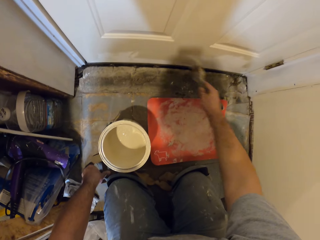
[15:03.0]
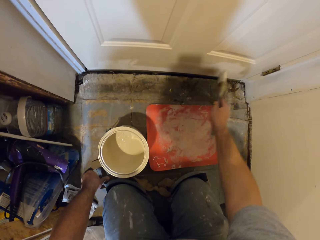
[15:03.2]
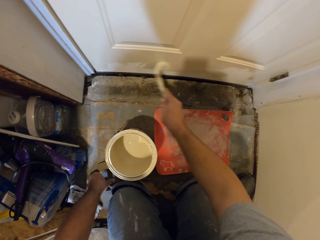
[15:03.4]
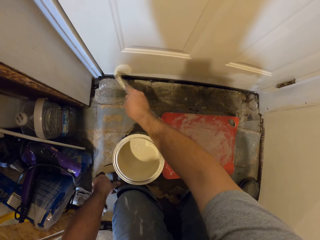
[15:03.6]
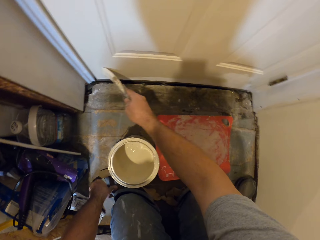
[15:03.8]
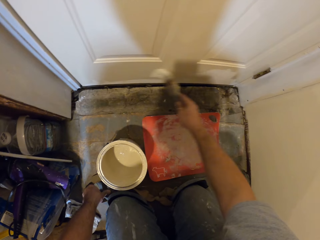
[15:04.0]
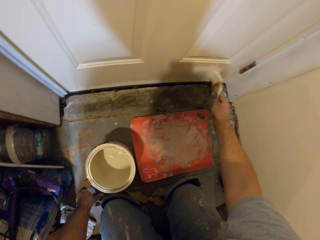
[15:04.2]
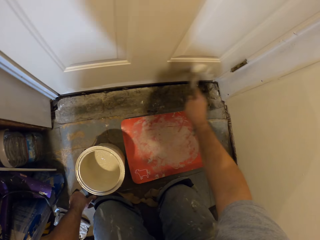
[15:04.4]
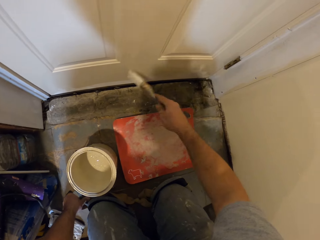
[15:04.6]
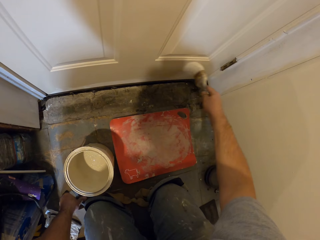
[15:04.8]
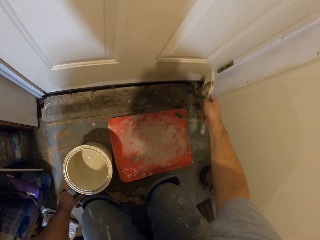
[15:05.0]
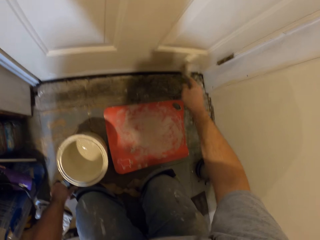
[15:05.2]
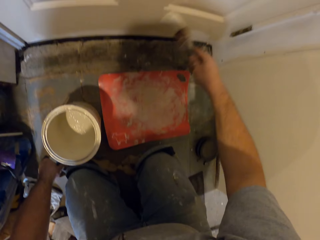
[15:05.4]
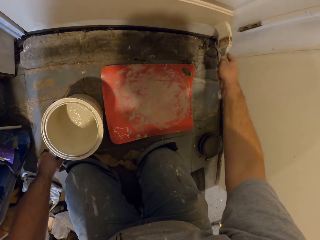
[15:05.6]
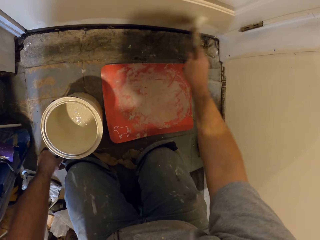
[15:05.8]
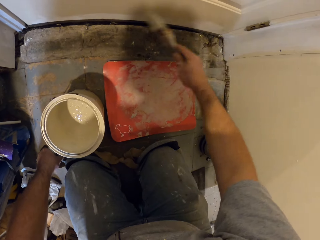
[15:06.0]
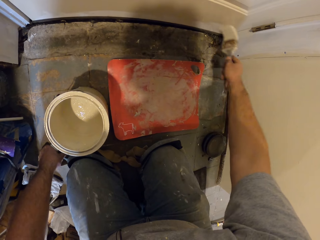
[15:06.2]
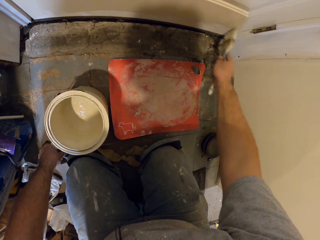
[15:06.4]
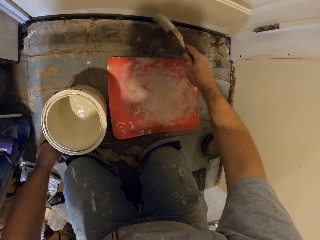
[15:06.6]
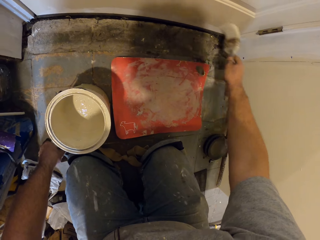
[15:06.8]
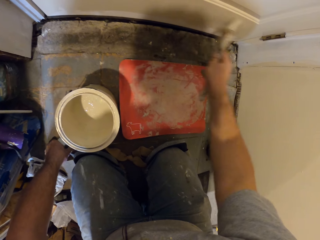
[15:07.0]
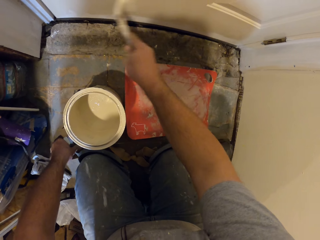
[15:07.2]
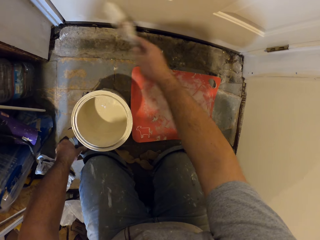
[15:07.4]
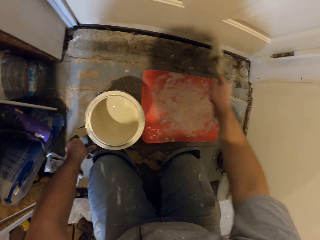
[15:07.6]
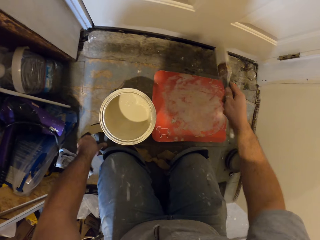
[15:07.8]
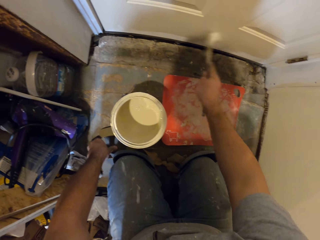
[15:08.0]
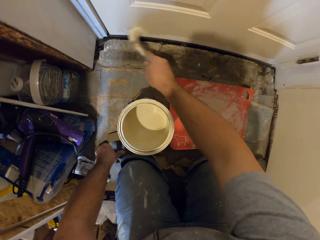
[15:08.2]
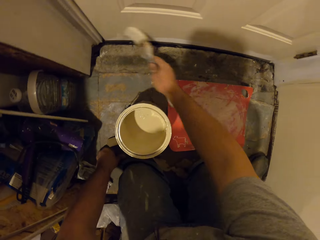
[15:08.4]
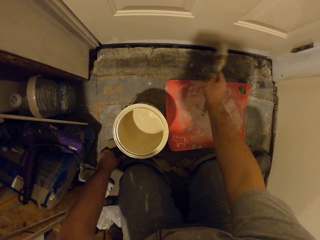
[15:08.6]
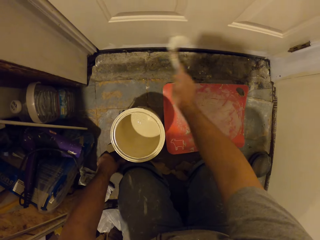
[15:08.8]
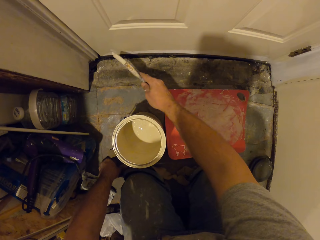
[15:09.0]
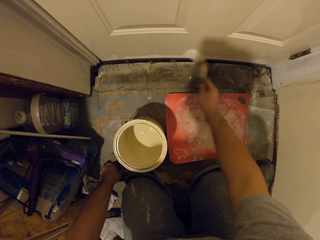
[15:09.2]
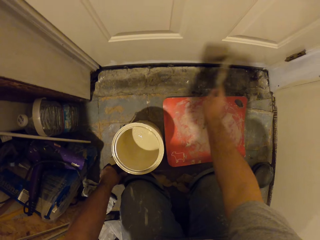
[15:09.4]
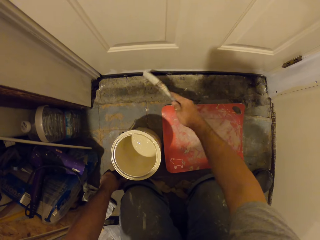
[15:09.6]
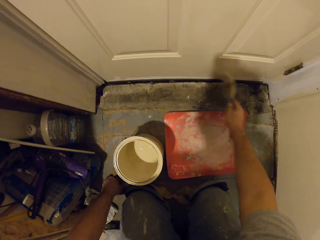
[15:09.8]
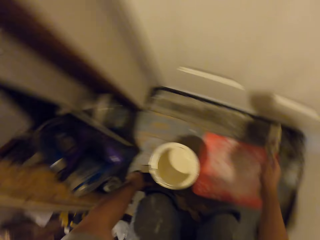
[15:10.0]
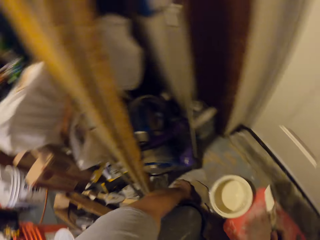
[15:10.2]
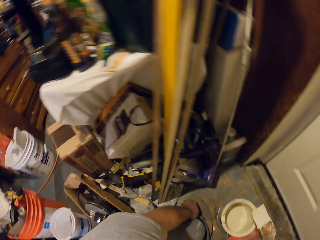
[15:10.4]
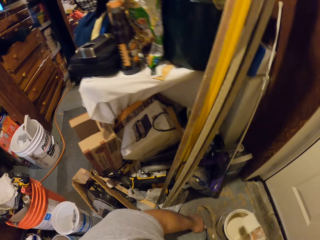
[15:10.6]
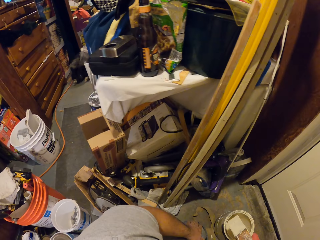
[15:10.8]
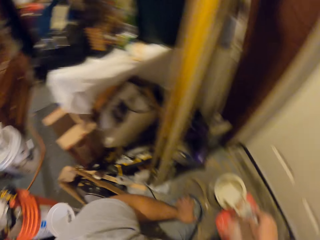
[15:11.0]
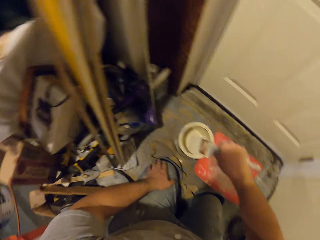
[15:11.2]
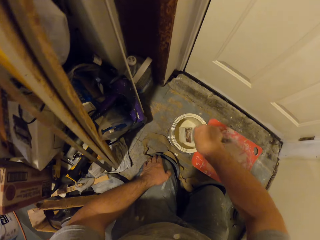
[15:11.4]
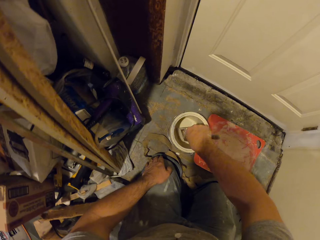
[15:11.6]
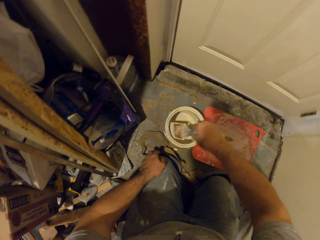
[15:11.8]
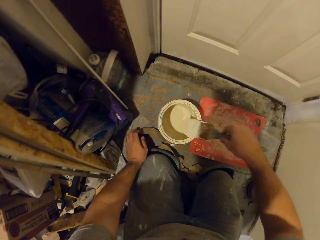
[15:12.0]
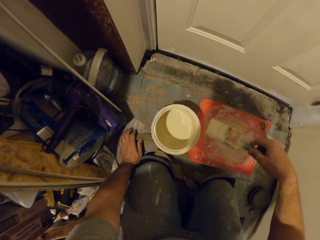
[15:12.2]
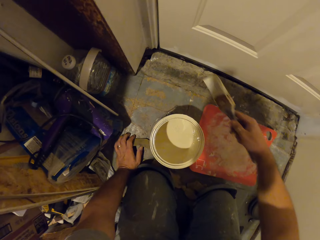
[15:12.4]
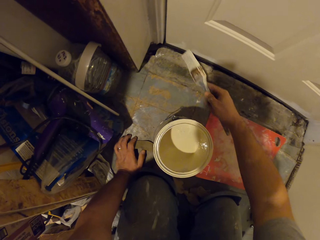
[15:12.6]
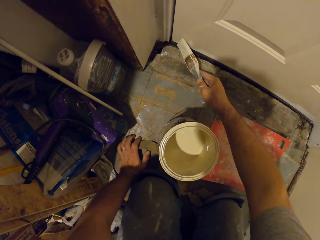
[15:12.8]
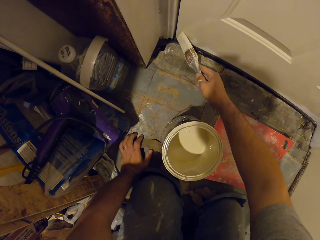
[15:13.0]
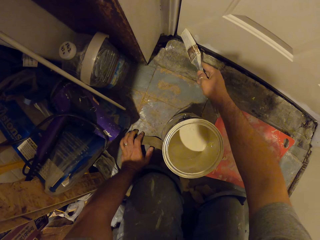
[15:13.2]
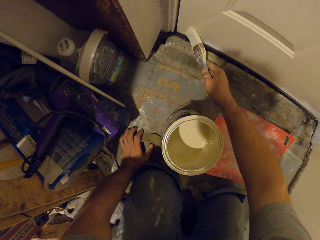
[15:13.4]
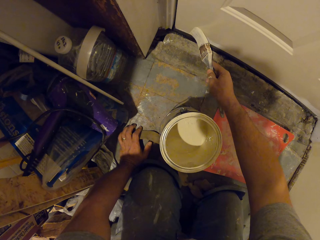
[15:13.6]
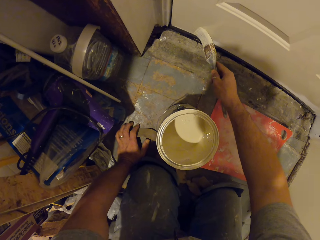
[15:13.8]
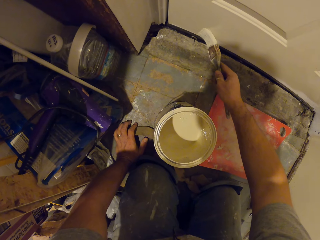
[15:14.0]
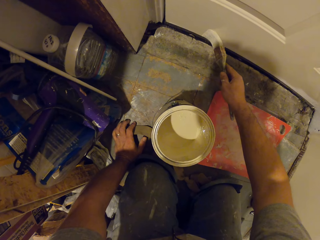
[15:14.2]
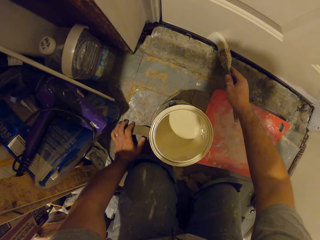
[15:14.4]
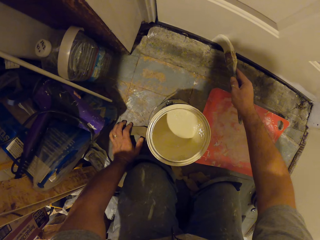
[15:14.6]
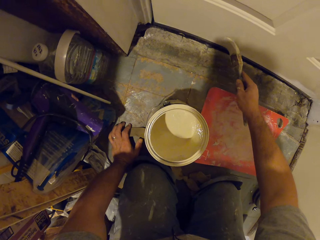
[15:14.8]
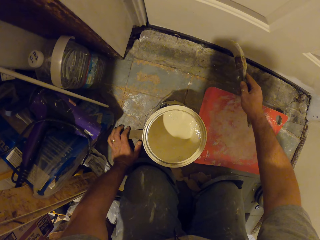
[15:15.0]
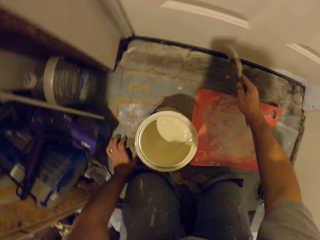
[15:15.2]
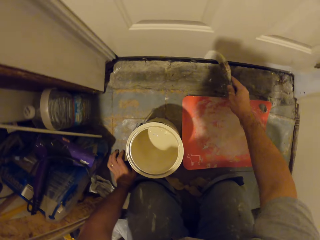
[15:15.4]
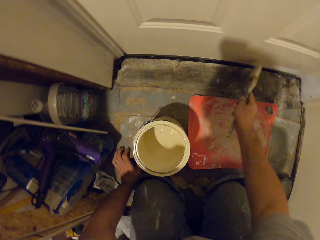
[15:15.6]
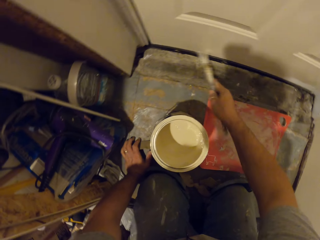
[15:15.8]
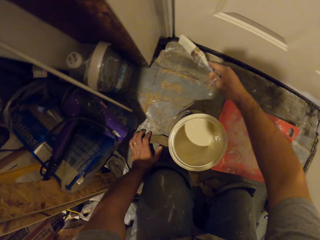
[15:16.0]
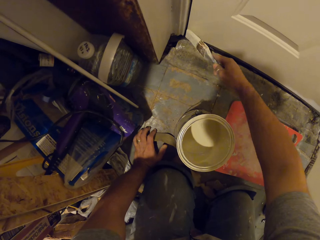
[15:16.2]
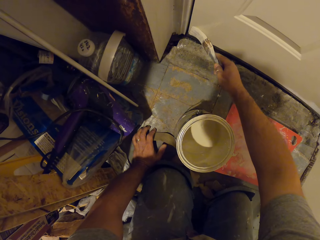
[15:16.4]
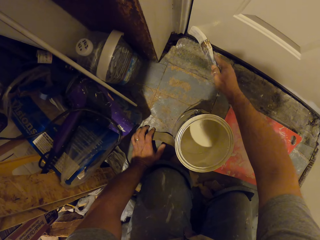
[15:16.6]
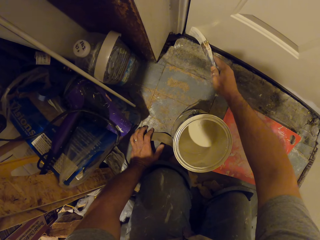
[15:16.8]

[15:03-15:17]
The camera wearer removes the brush from the paint. They paint the door with the paint brush. They dip the paint brush into the paint container. They remove the brush from the paint. They paint the door with the paint brush.

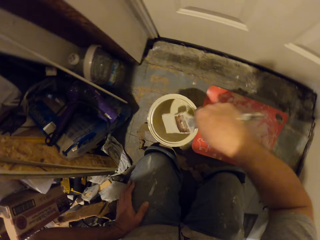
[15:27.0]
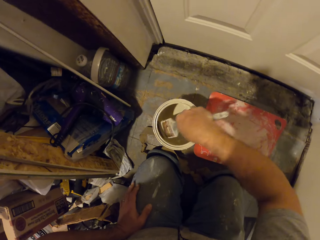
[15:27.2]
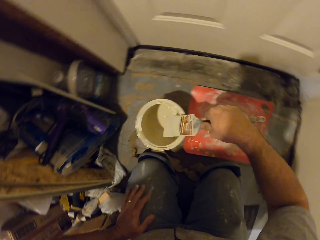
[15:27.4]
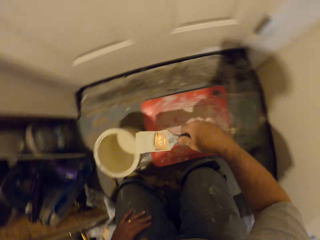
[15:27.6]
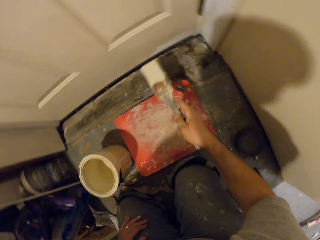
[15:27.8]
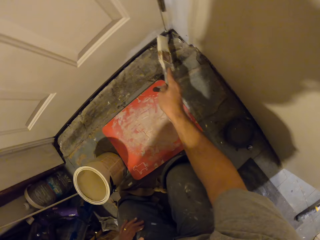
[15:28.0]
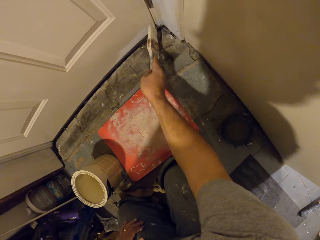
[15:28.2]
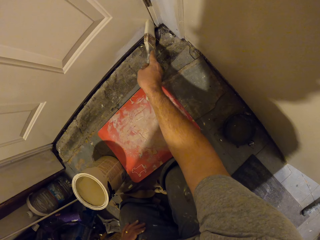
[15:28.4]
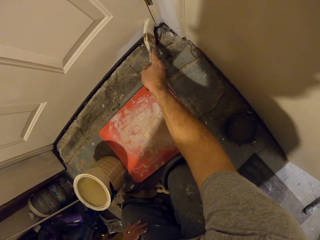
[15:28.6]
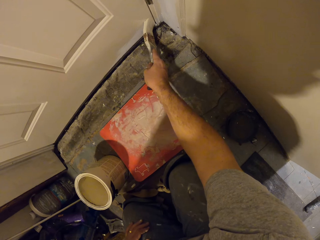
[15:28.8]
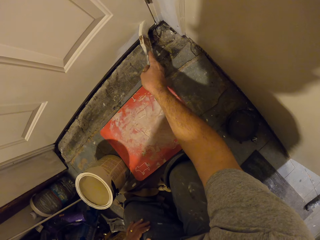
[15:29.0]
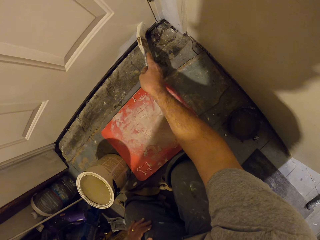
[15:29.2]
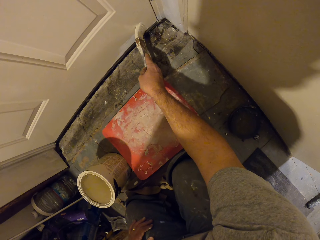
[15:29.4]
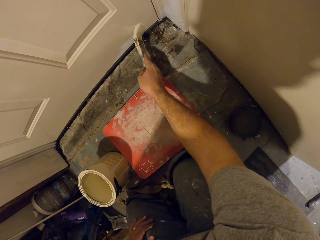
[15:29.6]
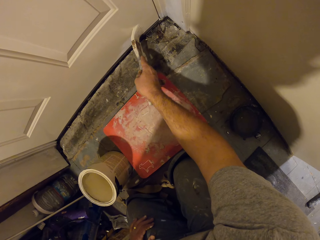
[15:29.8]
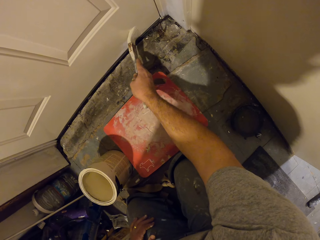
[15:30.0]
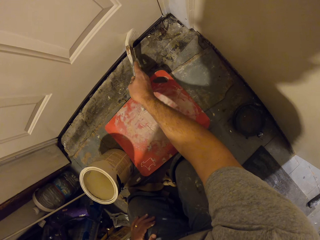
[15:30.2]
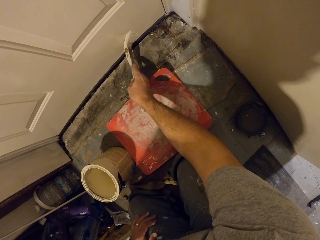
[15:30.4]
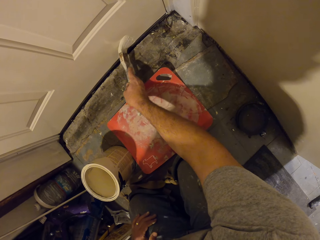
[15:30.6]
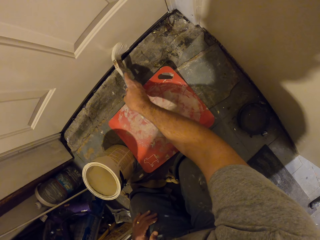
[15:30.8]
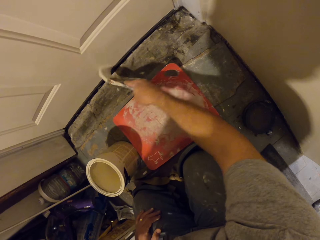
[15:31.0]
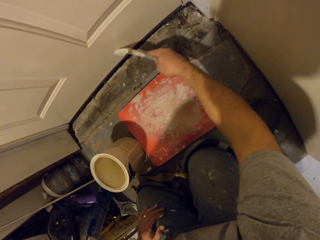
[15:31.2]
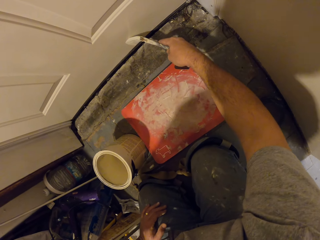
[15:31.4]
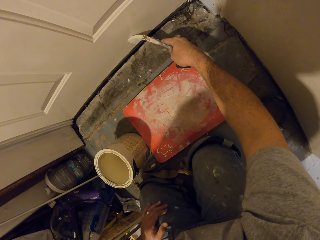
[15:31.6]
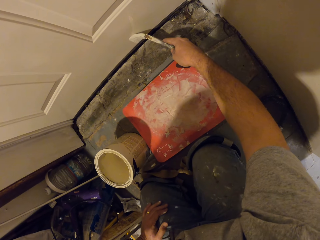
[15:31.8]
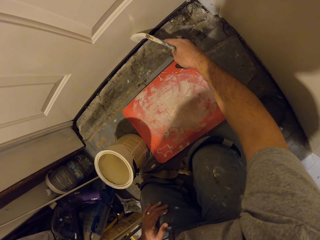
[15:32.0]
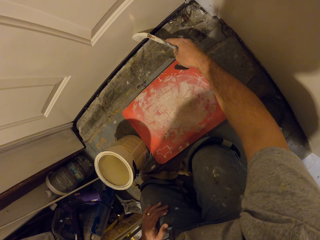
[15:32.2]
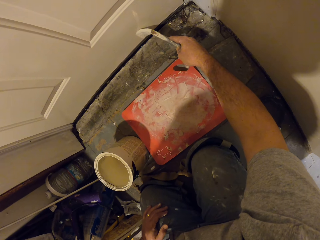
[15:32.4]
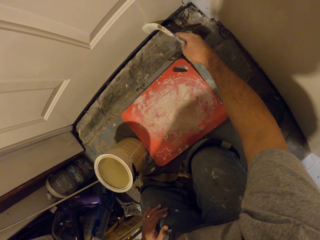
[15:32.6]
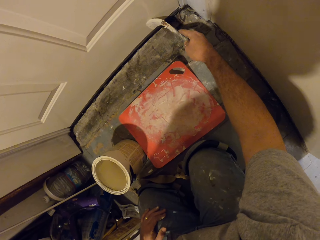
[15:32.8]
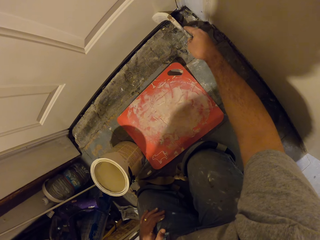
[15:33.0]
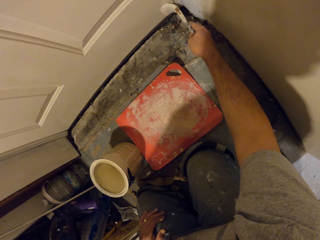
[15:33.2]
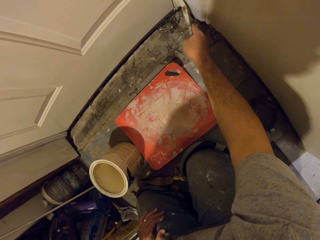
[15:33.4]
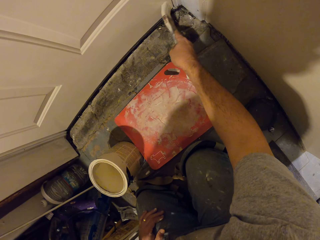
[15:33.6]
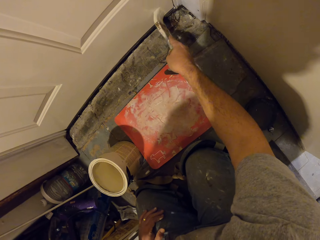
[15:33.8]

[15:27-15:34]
The camera wearer dips the paint brush into the paint container. They remove the brush from the paint. They paint the door with the paint brush.
